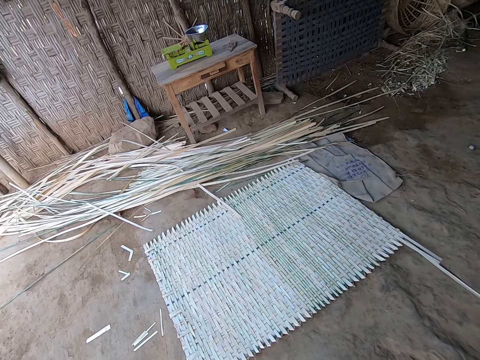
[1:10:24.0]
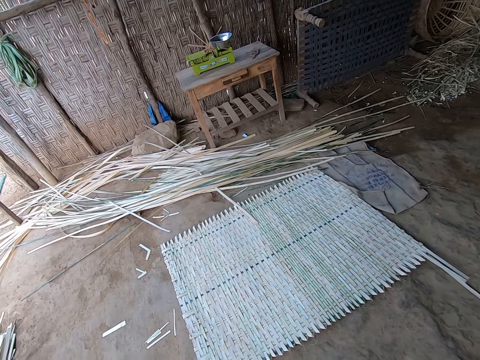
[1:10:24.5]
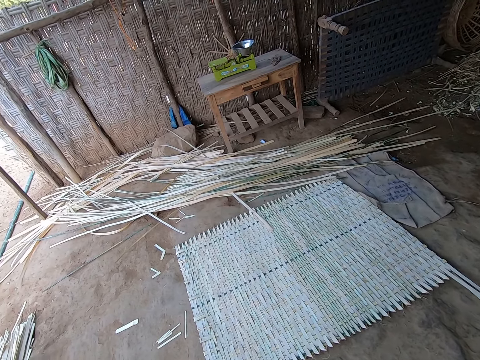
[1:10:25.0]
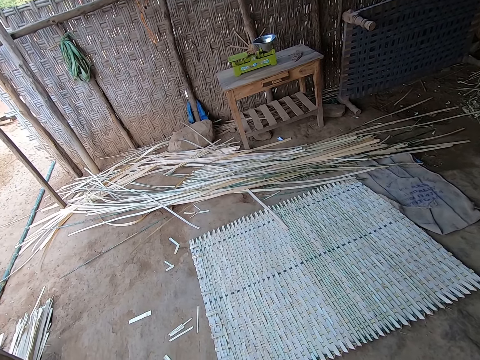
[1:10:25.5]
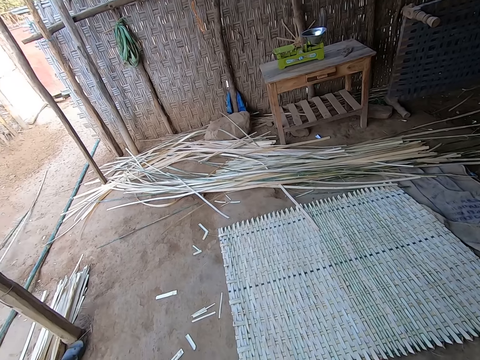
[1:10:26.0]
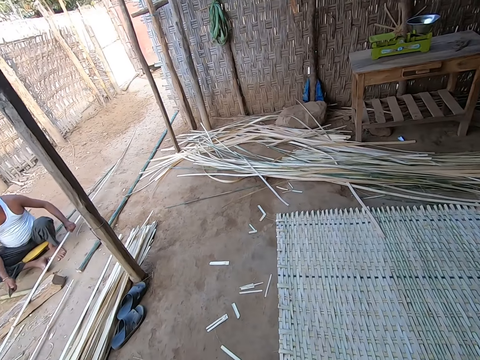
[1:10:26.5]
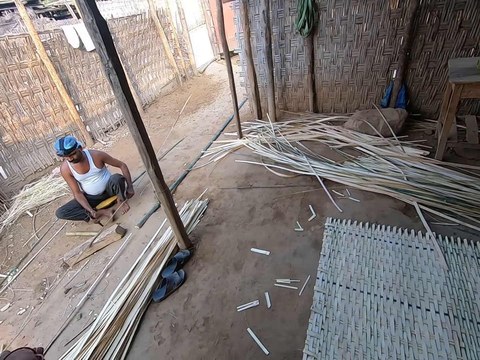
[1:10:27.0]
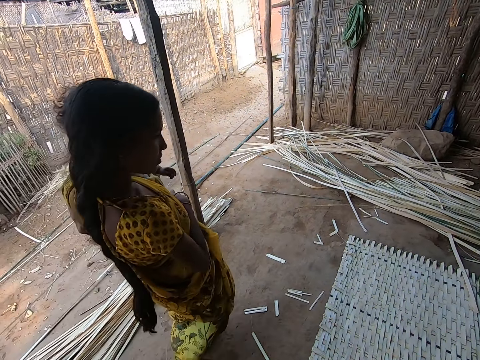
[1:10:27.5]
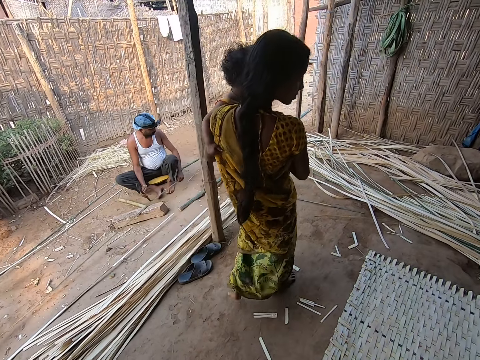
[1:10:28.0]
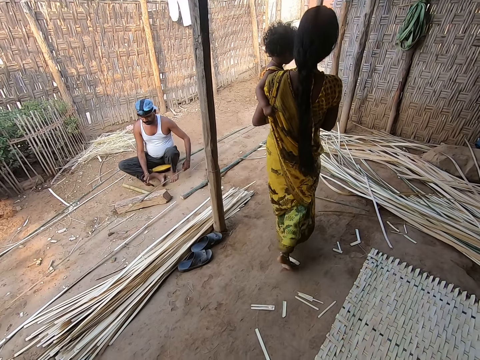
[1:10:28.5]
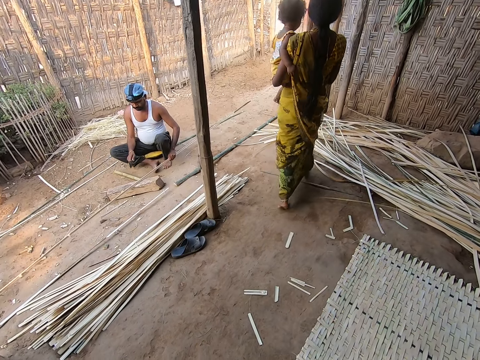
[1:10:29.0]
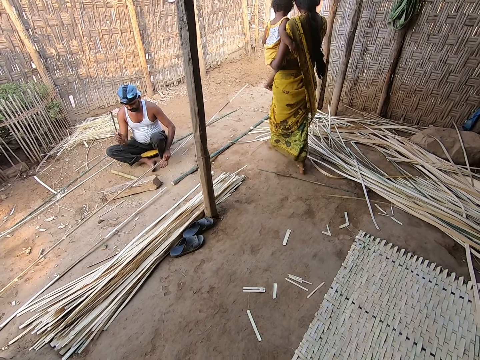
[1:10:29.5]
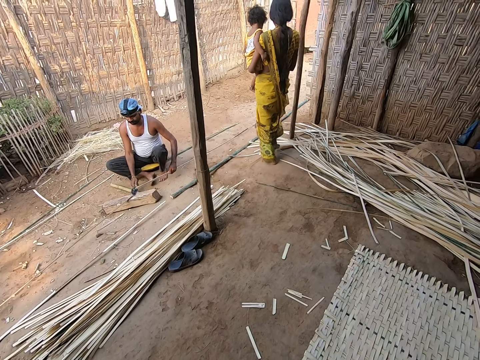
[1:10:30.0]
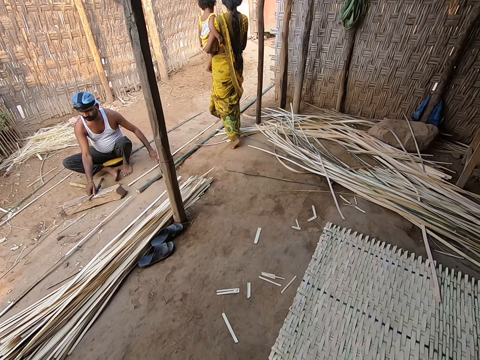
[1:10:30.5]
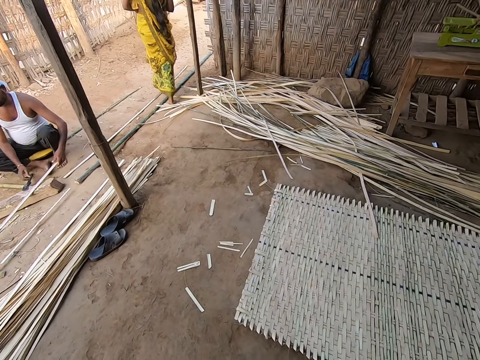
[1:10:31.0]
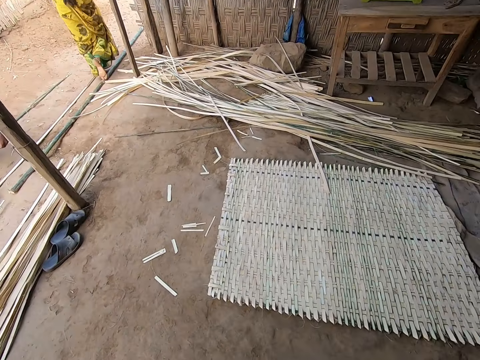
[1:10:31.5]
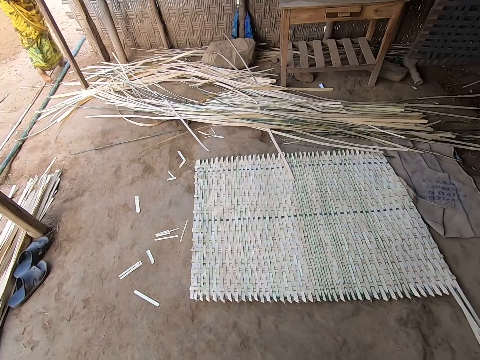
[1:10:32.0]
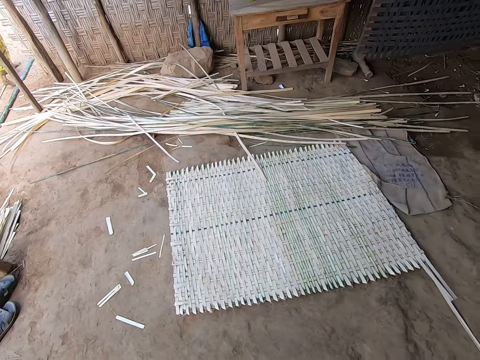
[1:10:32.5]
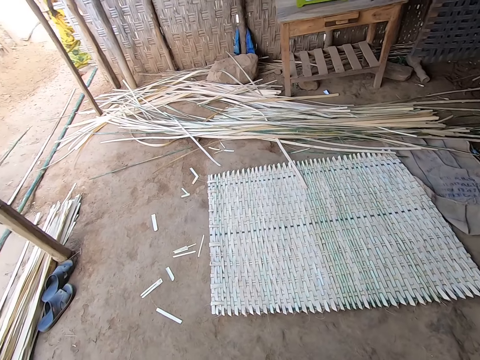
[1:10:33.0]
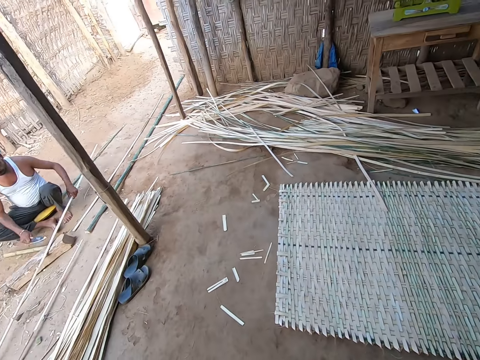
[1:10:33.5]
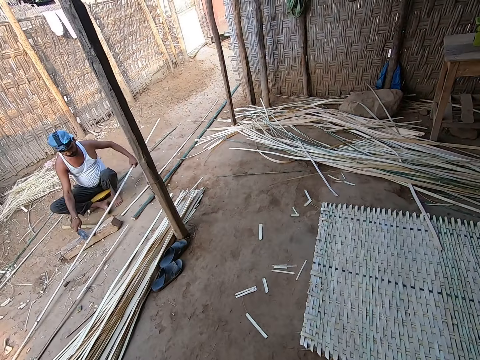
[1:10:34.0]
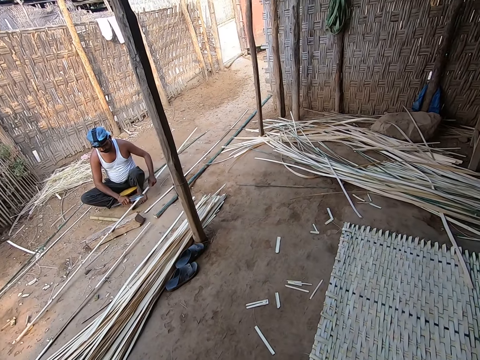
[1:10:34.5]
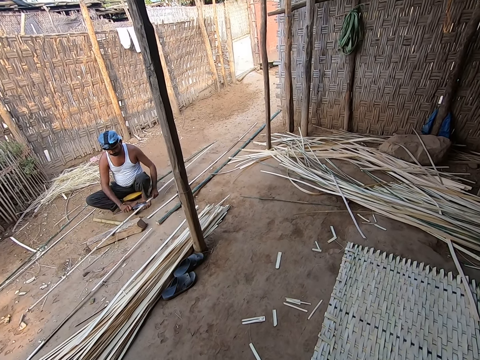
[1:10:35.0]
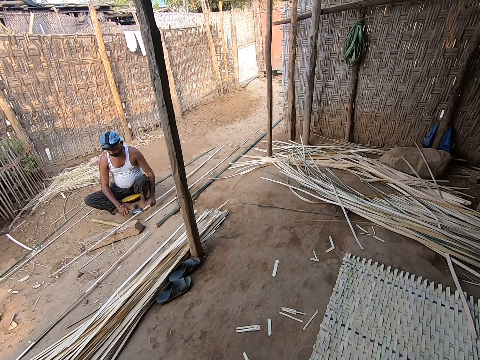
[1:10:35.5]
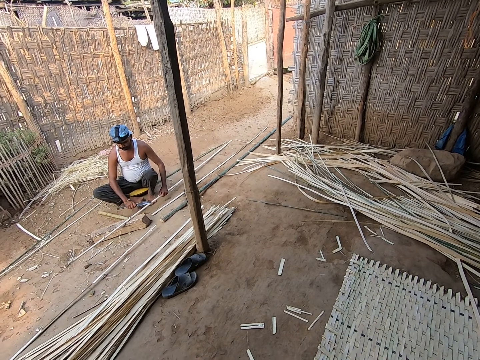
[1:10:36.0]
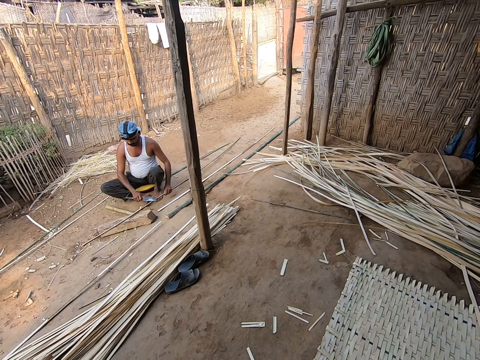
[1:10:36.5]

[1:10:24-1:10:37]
A woman walks past the camera wearer. The man cuts the bamboo cane on a log of wood with the knife in his right hand. The man drops the knife on the floor with his right hand. The man drops the bamboo cane on the floor with his left hand. The man moves the bamboo cane on the floor with his right hand. The man strips the bamboo cane on the floor with the knife in his right hand.

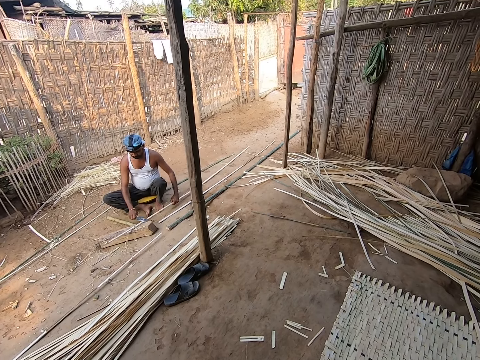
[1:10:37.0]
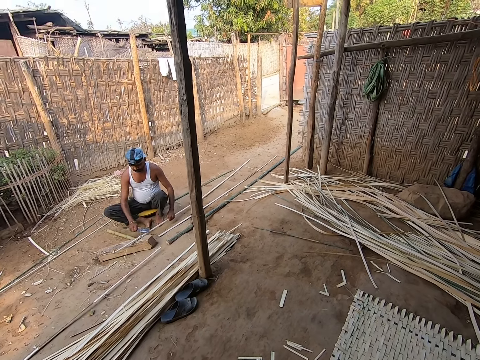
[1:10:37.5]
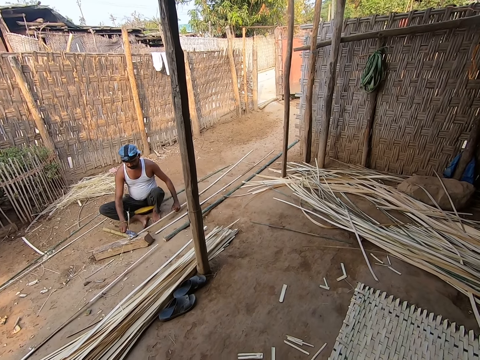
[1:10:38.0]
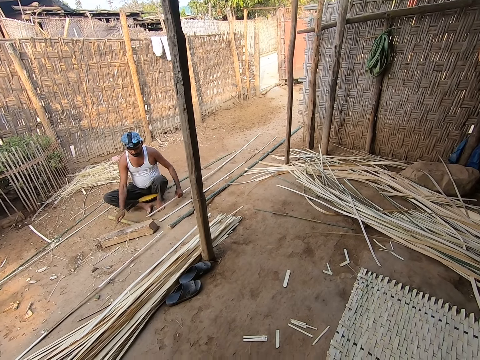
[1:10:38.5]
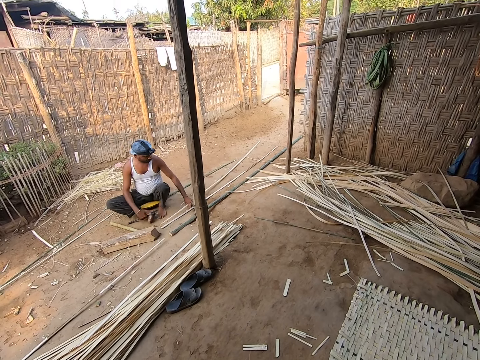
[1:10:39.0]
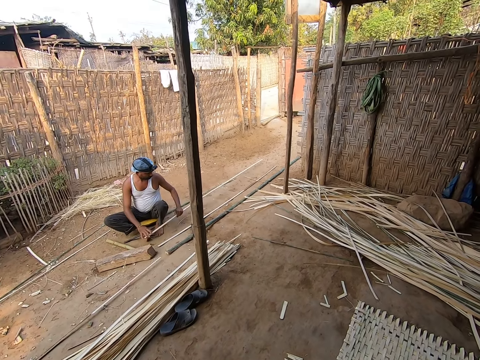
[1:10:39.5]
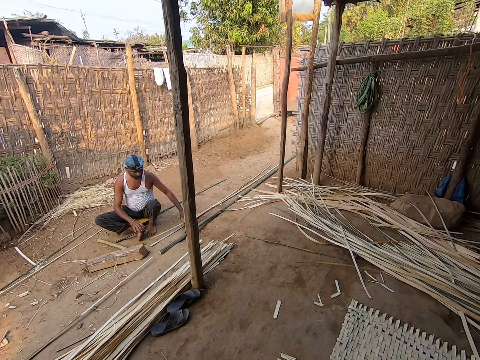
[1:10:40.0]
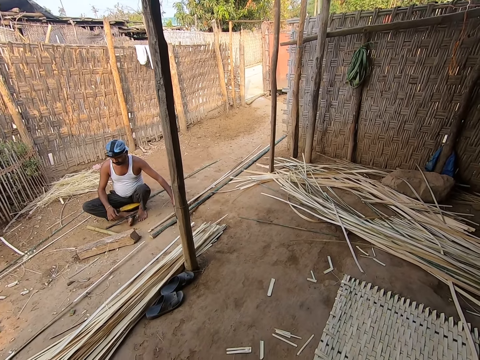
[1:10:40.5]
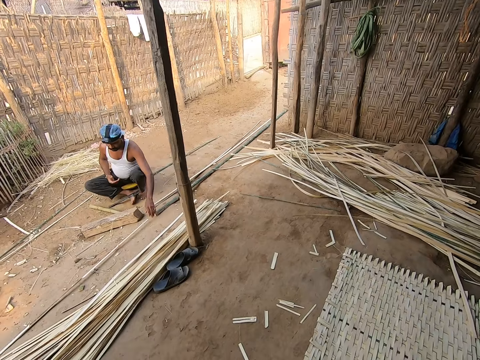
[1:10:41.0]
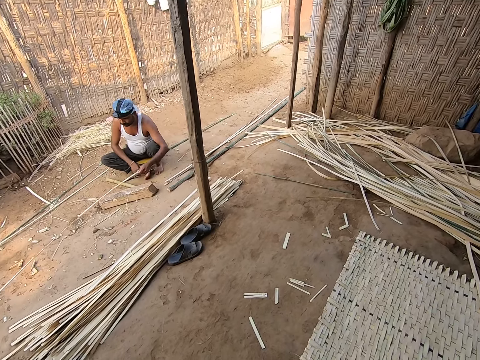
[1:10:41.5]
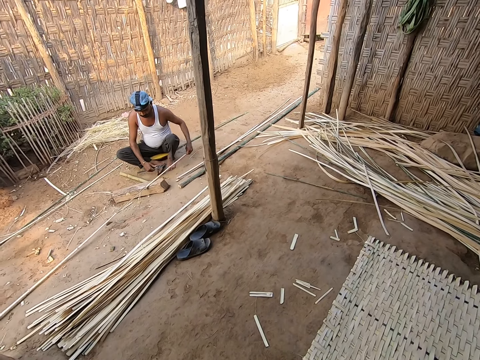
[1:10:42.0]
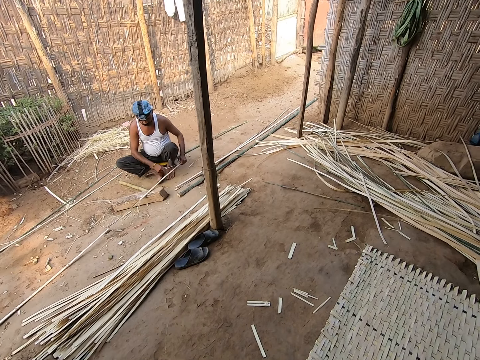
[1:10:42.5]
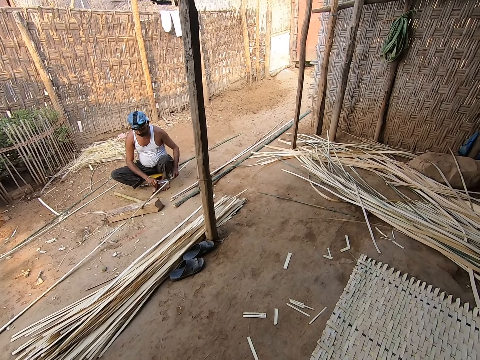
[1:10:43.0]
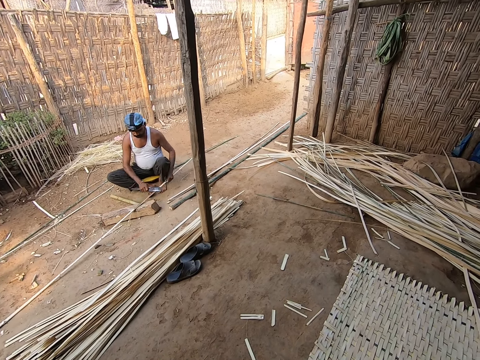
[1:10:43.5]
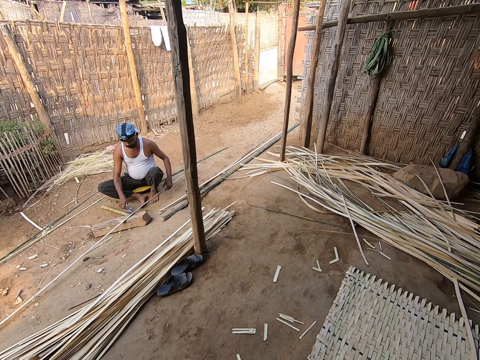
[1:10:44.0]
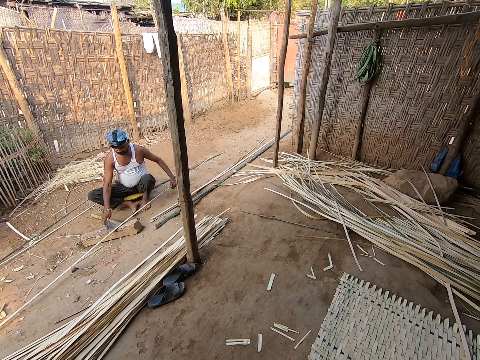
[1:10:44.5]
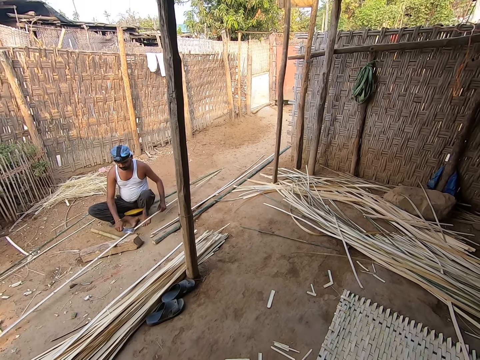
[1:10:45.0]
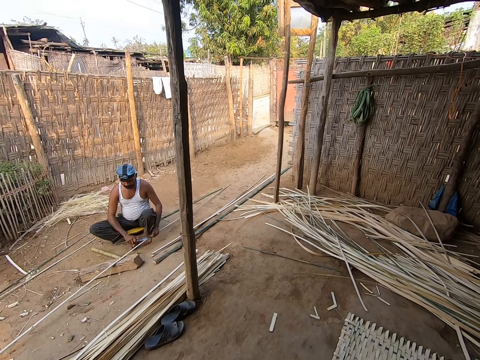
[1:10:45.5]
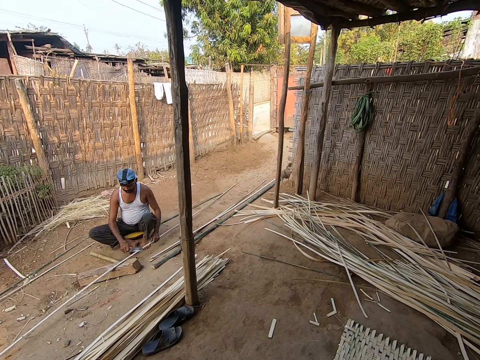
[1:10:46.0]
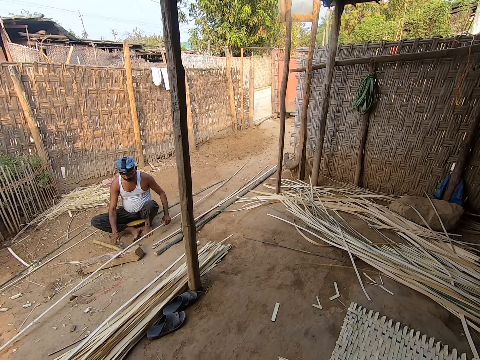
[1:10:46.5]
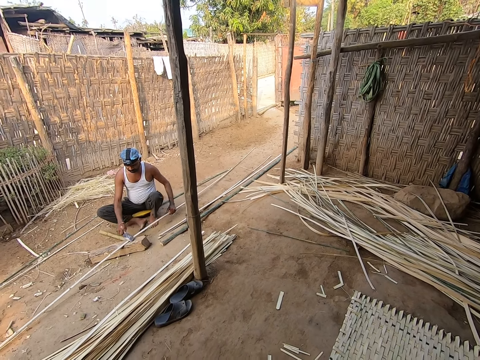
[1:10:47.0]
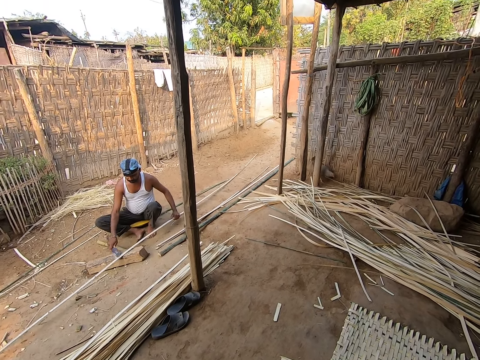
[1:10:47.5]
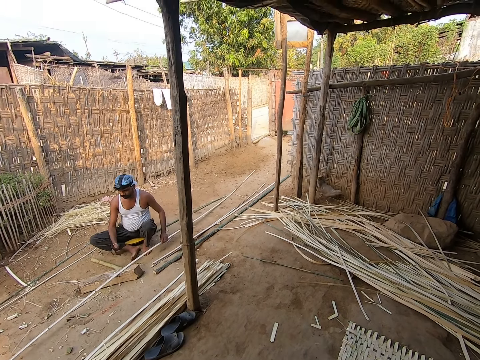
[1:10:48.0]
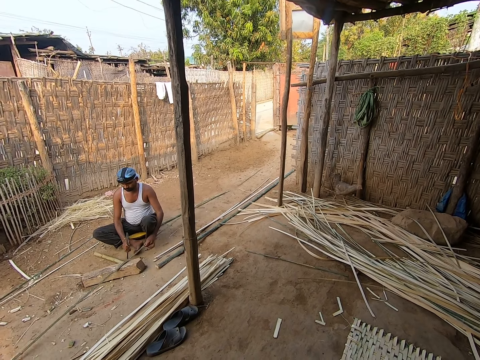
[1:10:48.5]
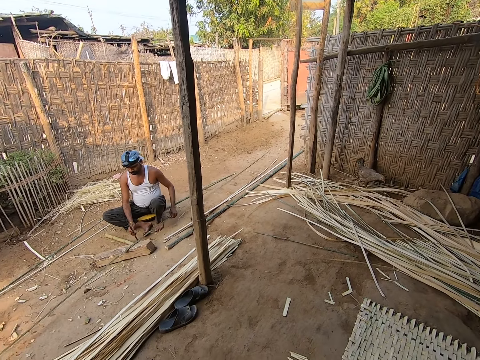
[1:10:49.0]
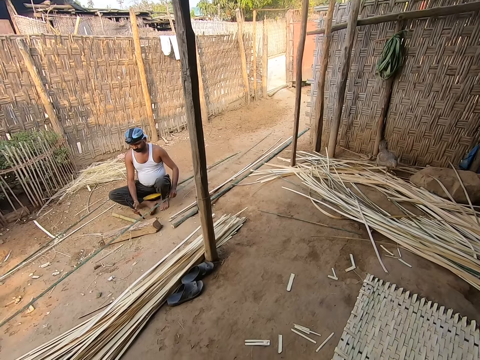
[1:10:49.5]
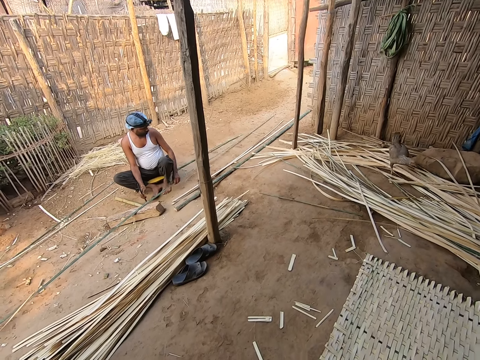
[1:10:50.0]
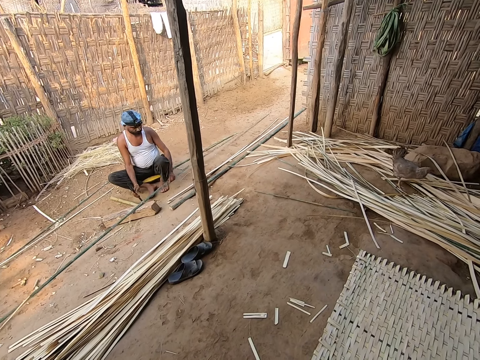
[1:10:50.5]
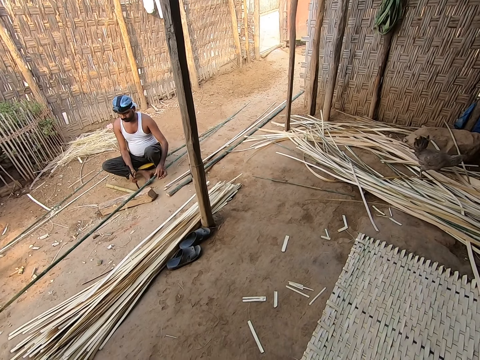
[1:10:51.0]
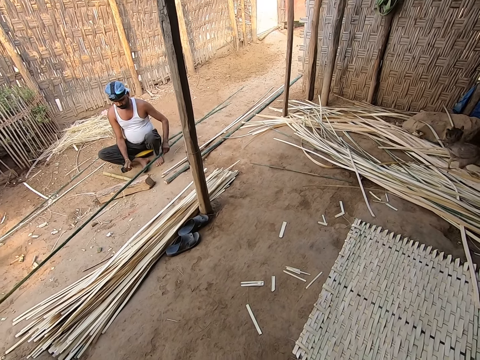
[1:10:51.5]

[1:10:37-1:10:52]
The man drops the knife on the floor with his right hand. The man drops the bamboo cane on the floor with his left hand. The man picks the bamboo cane from the floor with his left hand. The man picks the knife from the floor with his right hand. The man strips the bamboo cane from the floor with the knife in his right hand.
